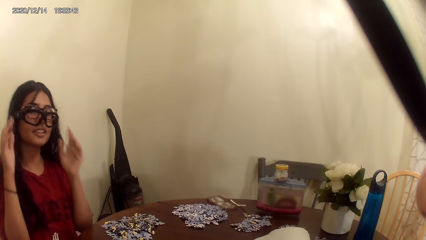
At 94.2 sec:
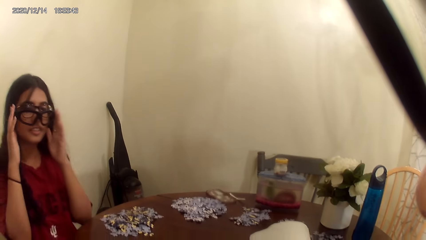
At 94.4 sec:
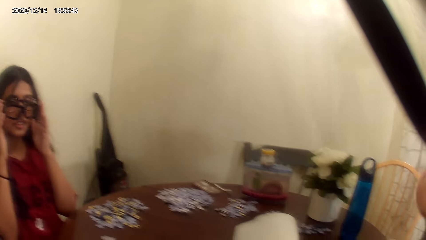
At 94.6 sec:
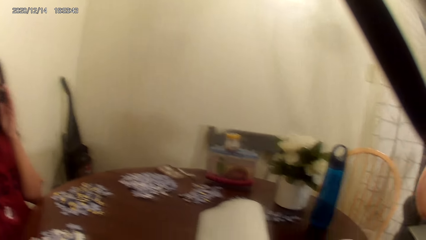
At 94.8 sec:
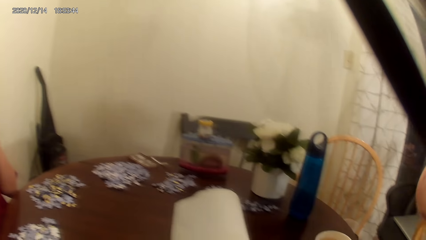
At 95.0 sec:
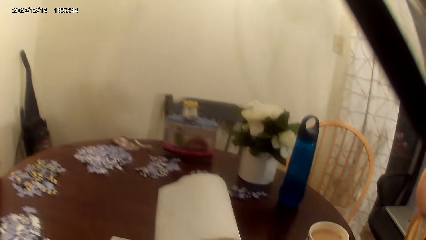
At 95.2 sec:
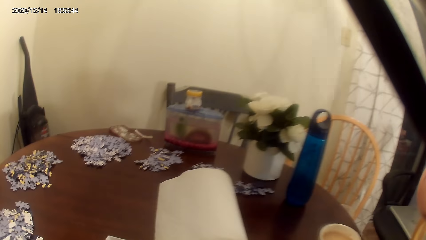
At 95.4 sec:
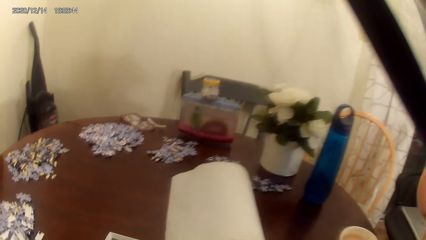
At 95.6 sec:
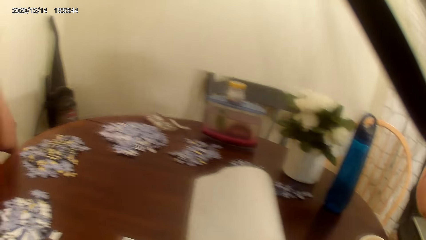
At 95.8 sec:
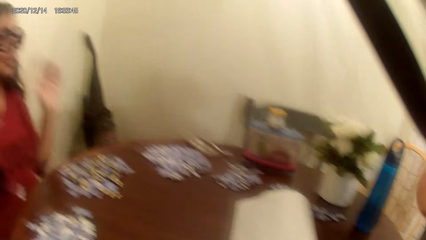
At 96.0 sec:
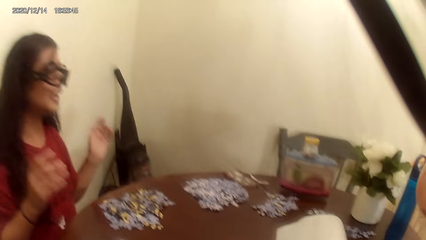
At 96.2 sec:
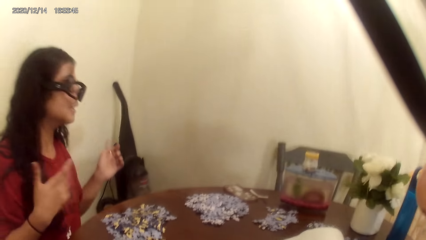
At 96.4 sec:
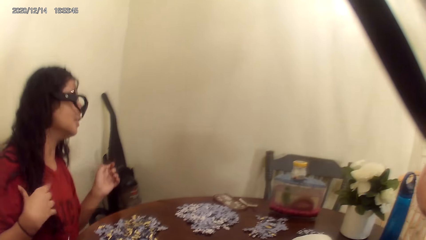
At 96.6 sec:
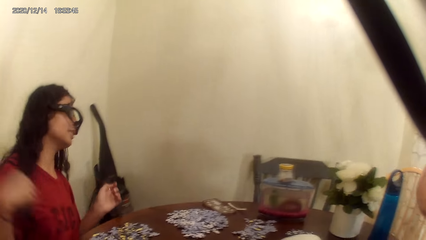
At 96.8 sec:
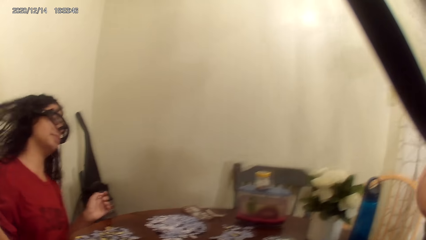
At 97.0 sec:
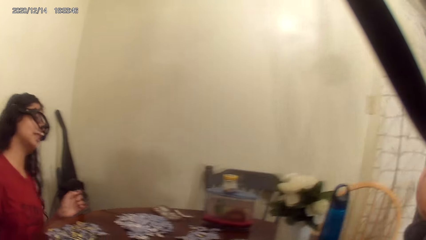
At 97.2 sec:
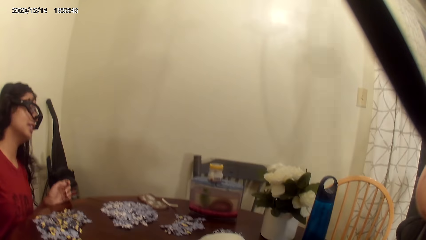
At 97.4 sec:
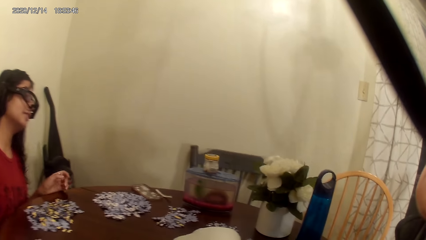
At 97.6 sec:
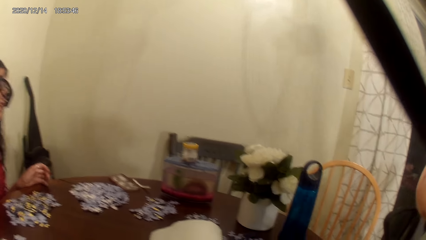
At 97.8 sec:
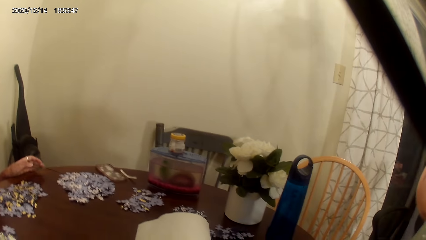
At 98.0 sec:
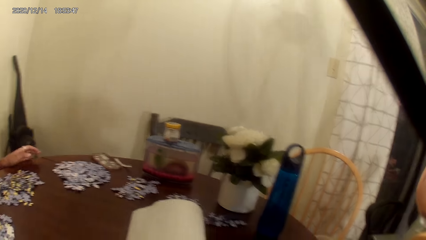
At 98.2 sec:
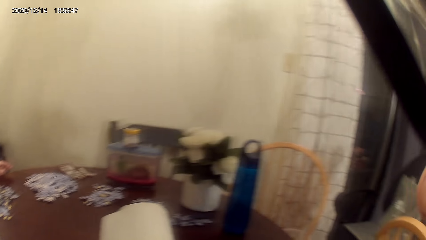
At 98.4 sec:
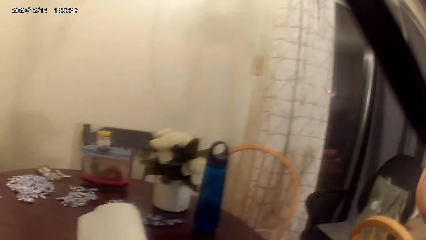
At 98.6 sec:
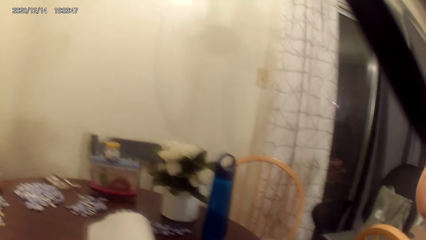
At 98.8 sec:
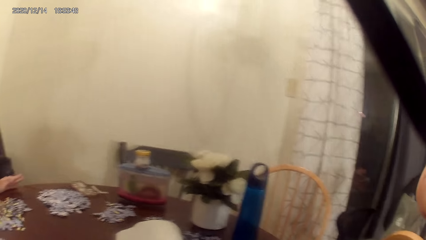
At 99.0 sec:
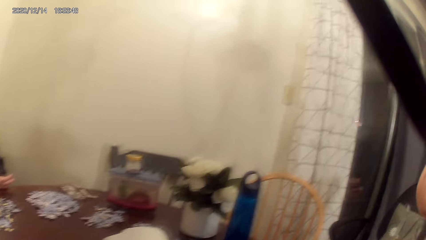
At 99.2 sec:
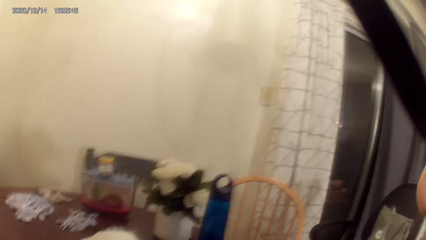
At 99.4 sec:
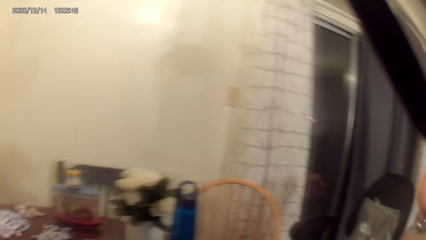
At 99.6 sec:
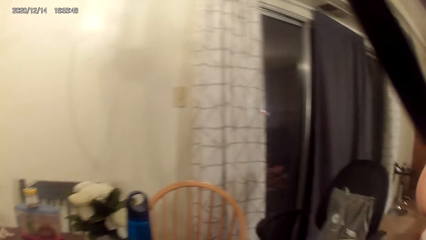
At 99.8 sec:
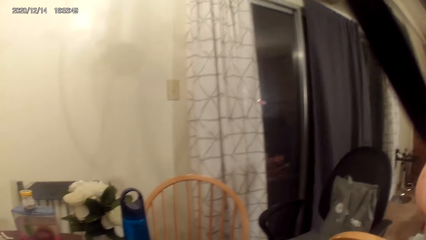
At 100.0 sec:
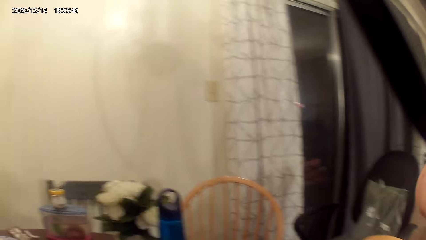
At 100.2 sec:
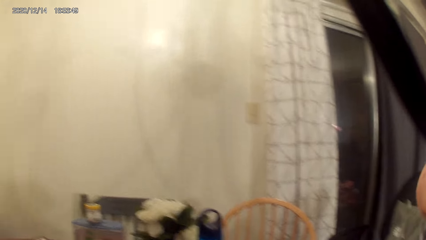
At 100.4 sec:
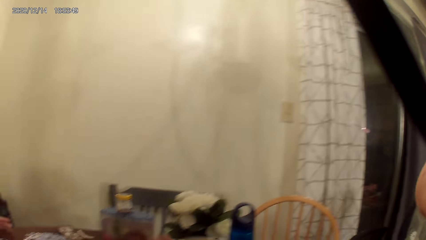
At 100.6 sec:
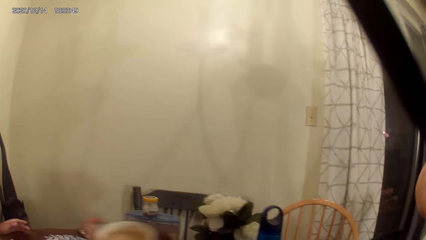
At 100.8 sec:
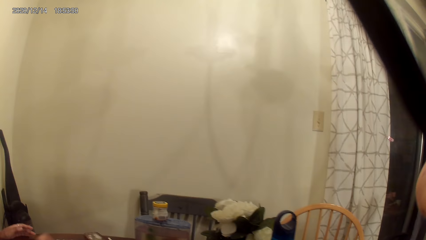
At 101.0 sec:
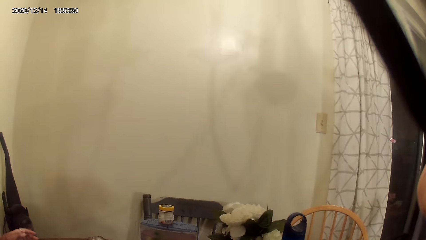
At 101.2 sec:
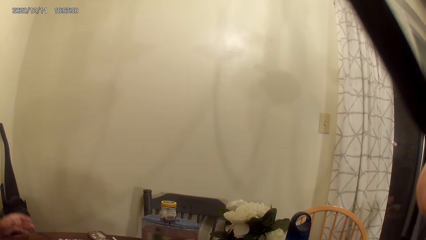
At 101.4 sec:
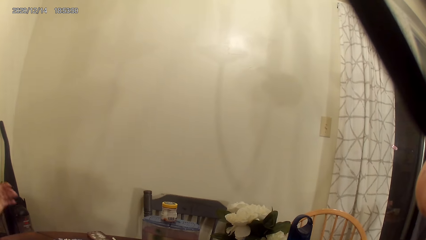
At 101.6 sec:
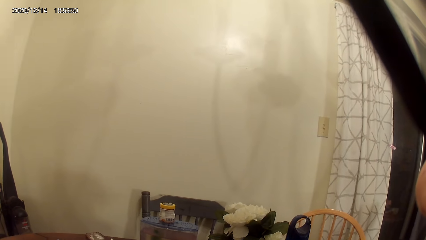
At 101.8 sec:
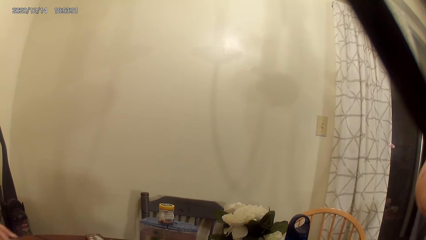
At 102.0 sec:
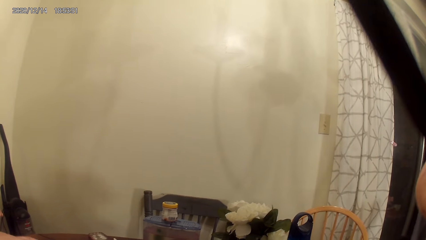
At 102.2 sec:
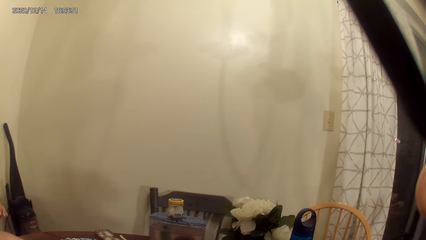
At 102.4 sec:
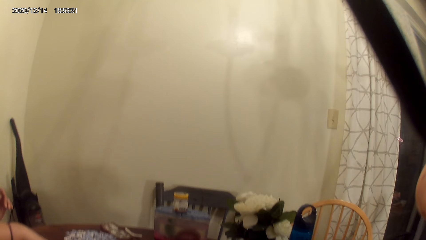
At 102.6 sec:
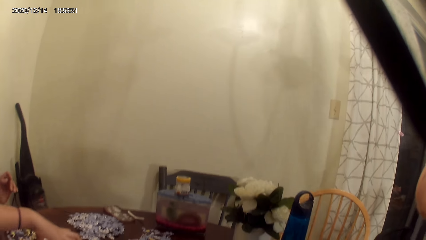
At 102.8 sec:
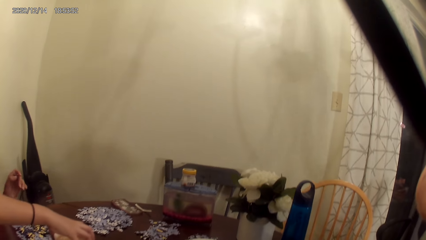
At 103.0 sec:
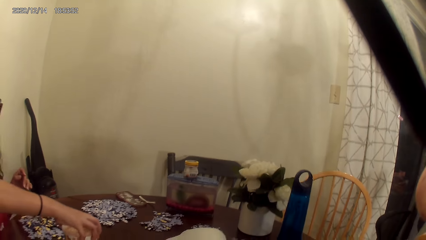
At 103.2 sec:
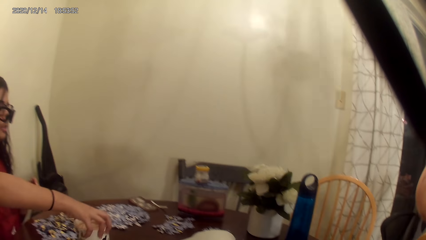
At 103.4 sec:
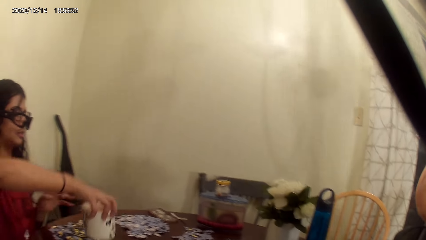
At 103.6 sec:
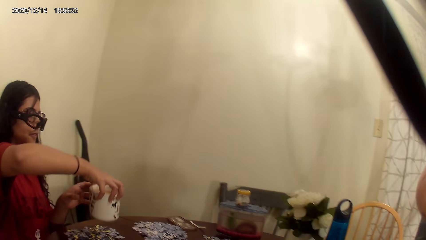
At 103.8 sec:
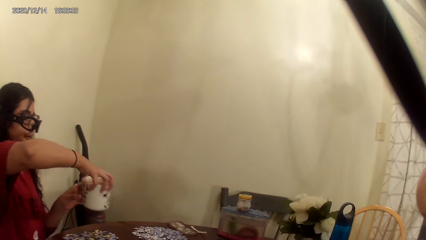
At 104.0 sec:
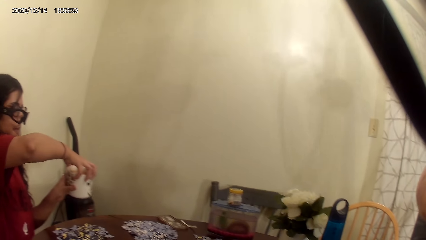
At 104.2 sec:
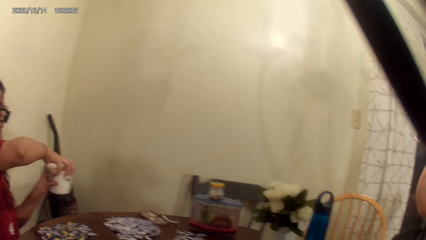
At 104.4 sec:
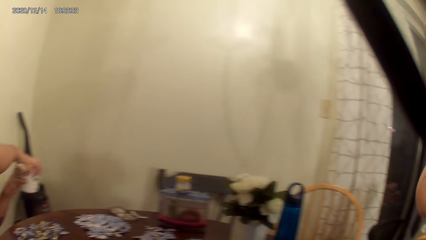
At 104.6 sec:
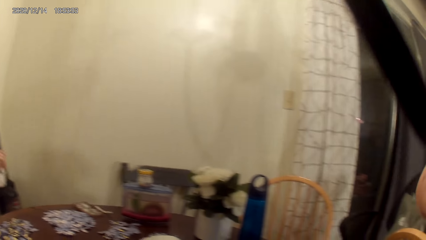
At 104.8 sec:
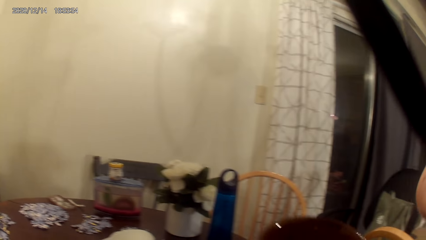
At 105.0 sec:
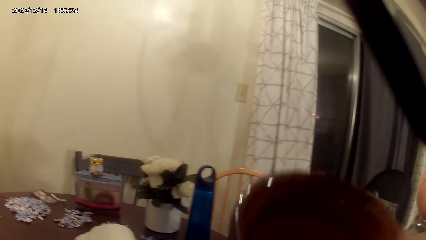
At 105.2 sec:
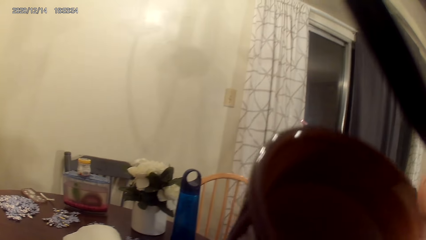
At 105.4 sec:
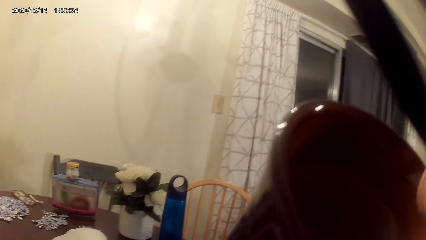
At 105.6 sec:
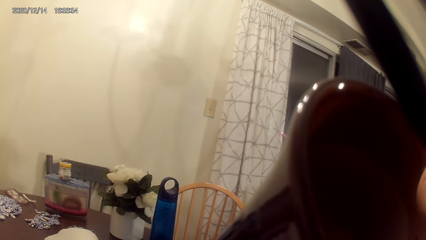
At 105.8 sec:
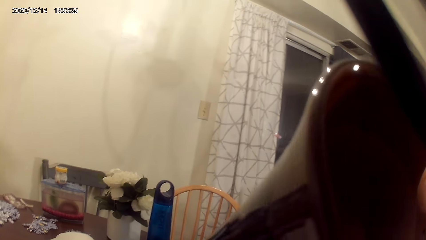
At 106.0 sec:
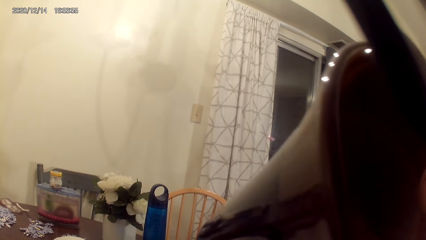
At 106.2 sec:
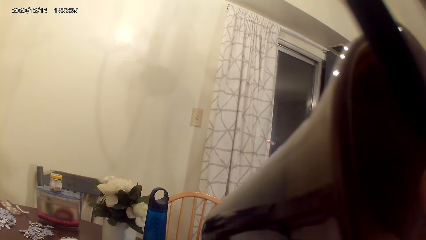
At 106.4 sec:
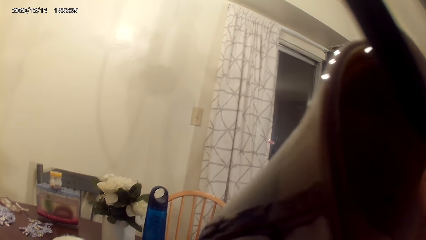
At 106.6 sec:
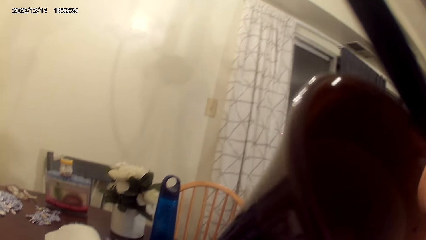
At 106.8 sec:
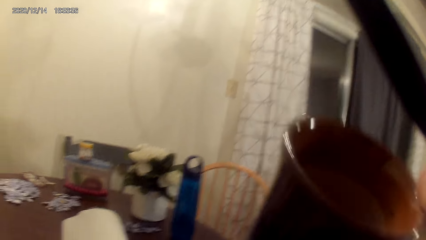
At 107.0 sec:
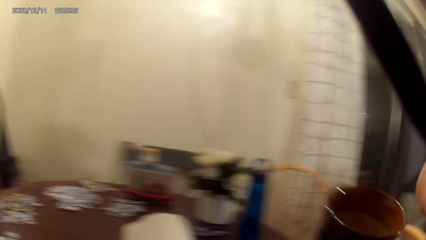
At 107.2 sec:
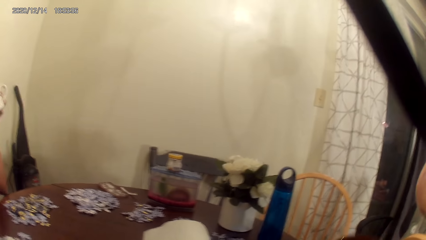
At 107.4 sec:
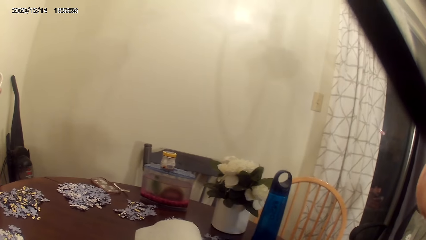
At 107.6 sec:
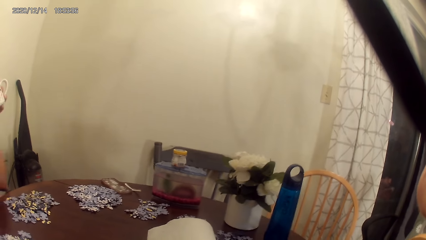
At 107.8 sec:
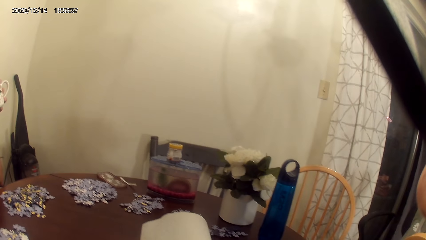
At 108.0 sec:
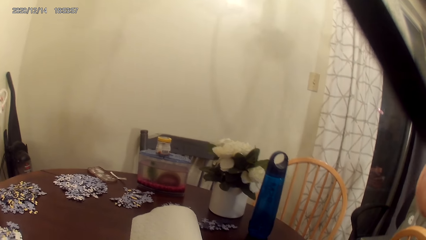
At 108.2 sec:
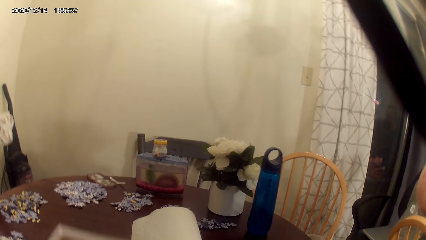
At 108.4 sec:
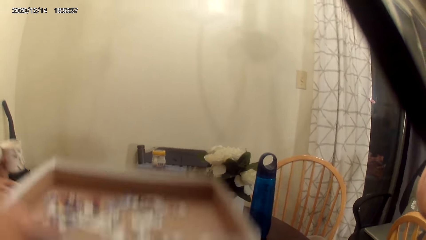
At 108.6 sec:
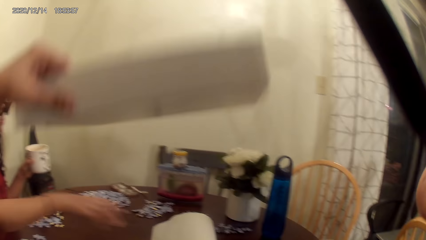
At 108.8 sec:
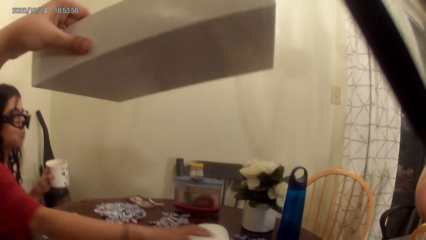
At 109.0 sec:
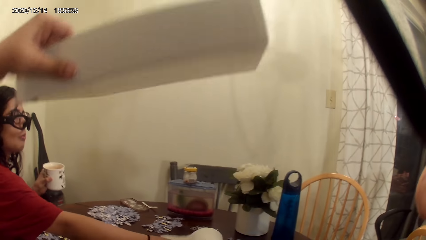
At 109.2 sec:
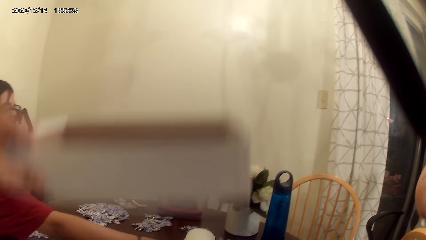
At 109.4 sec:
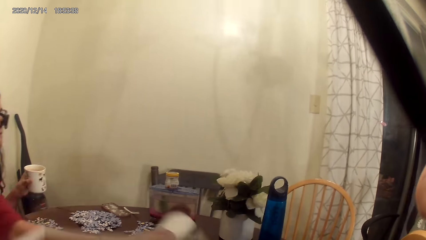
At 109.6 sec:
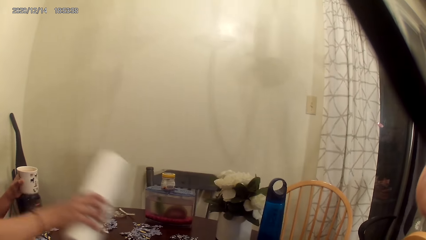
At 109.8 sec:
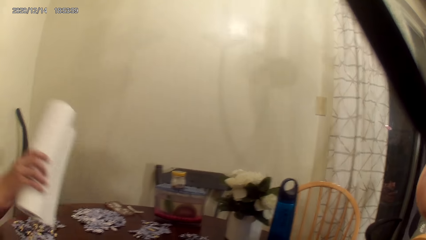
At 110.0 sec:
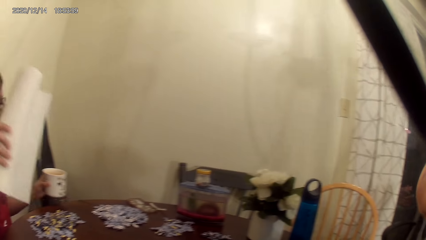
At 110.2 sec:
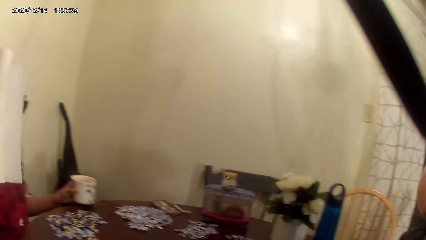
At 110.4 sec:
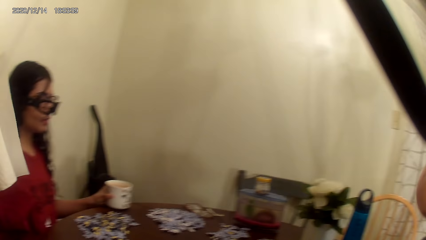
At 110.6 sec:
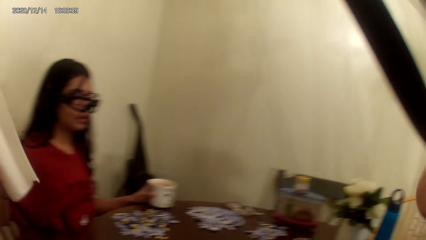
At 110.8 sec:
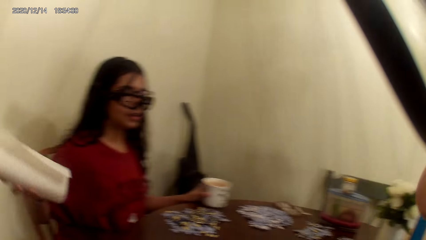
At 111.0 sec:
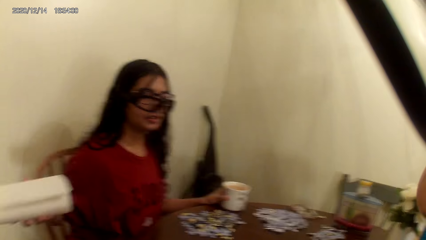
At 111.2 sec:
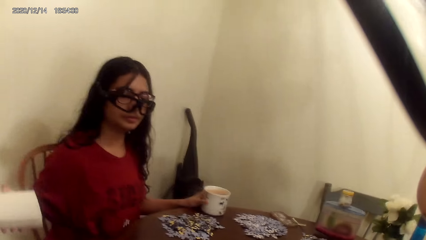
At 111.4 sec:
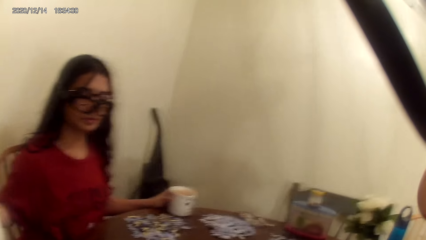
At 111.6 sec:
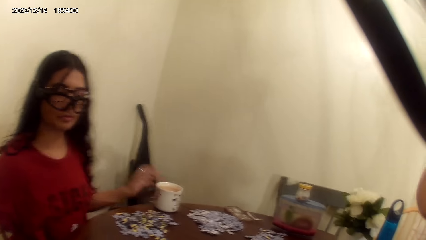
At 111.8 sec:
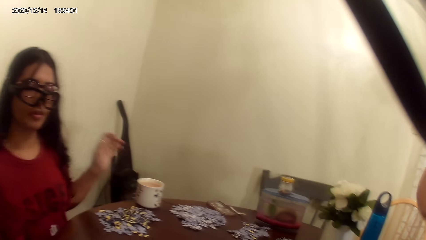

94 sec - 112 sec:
The person swings hair and talks to the camera wearer. The person picks up a mug cup on the cardboard. The camera wearer takes a cup of tea. They drink tea and put the cup on the cardboard. They lift a puzzle box and put down the puzzle box. The person picks up a paper towel.
